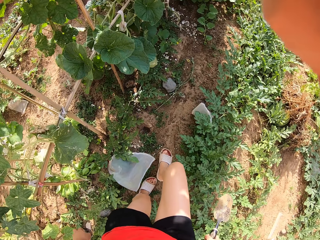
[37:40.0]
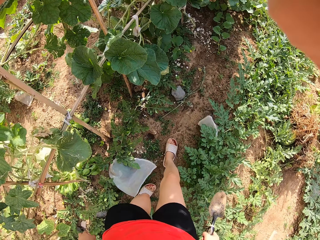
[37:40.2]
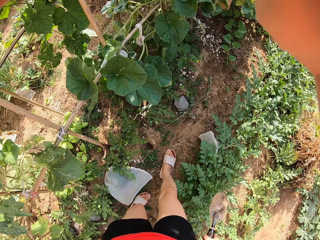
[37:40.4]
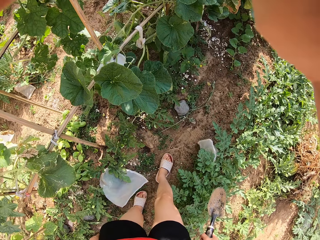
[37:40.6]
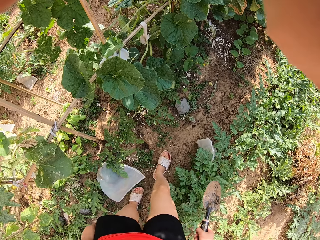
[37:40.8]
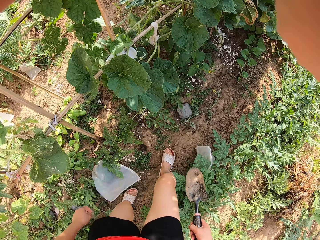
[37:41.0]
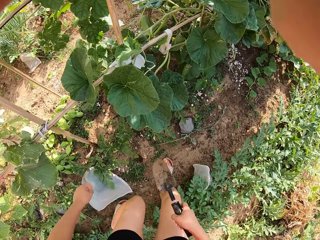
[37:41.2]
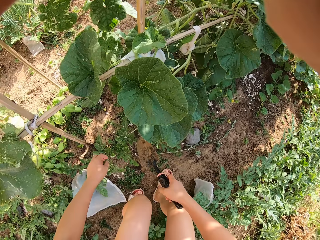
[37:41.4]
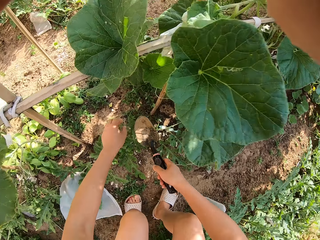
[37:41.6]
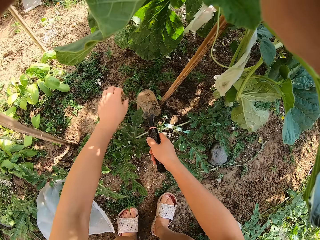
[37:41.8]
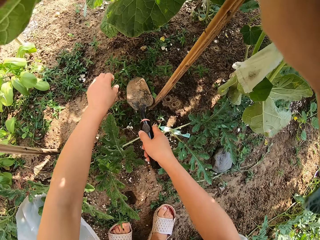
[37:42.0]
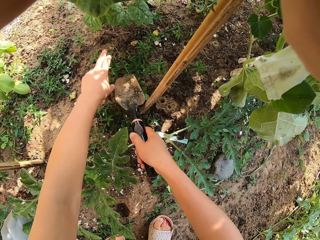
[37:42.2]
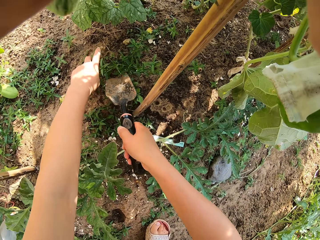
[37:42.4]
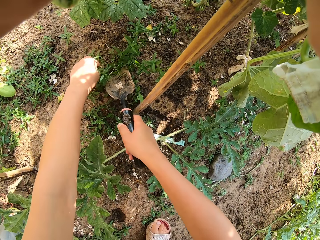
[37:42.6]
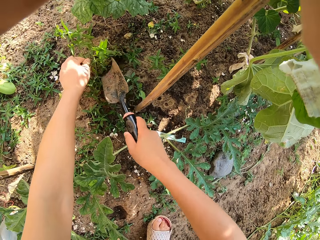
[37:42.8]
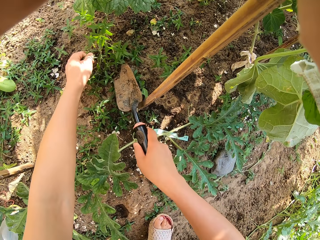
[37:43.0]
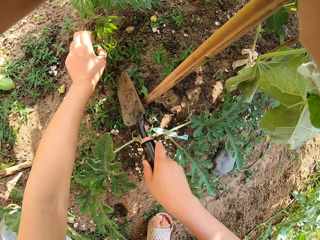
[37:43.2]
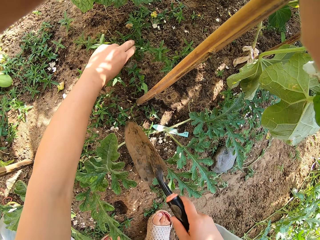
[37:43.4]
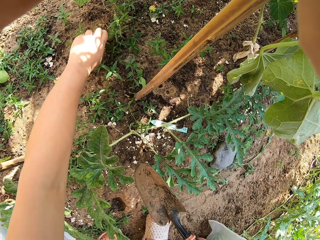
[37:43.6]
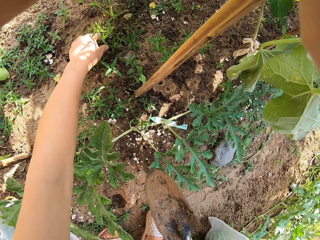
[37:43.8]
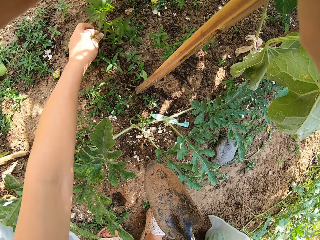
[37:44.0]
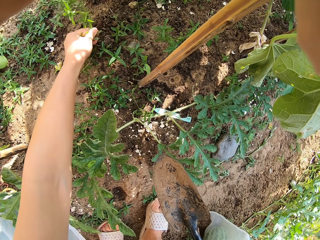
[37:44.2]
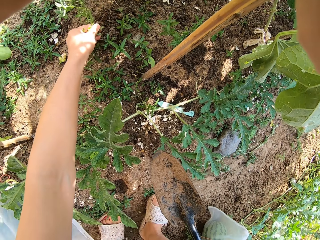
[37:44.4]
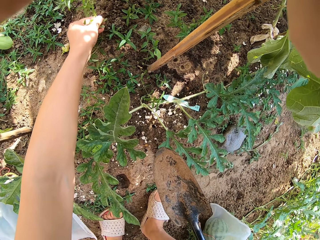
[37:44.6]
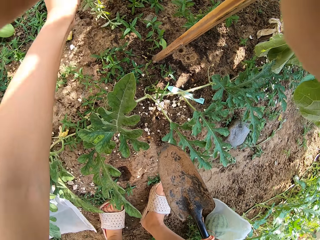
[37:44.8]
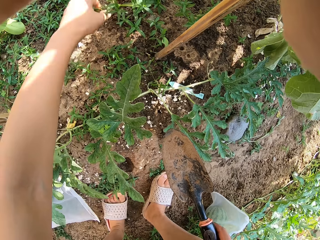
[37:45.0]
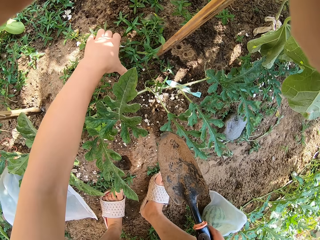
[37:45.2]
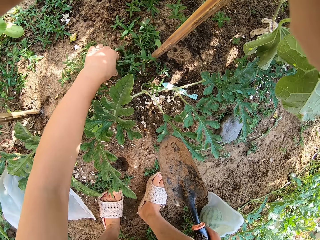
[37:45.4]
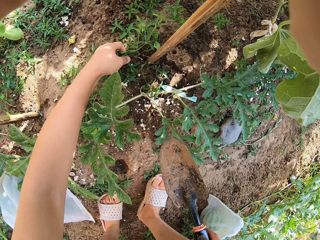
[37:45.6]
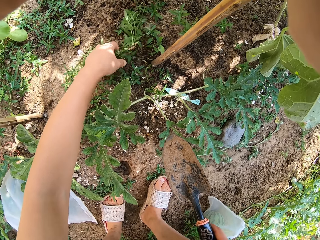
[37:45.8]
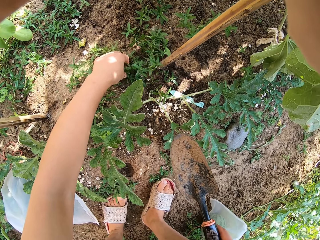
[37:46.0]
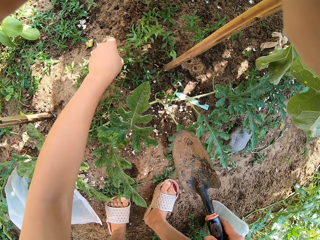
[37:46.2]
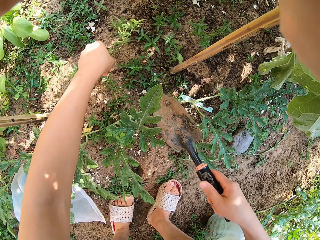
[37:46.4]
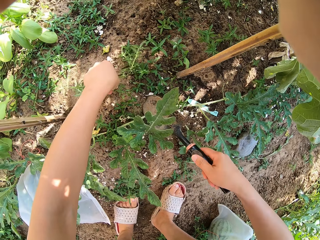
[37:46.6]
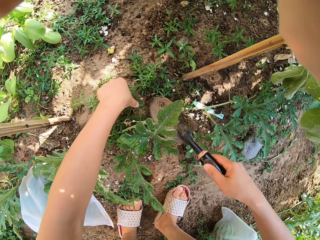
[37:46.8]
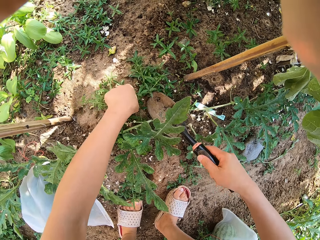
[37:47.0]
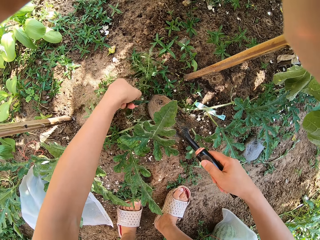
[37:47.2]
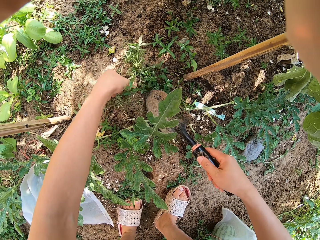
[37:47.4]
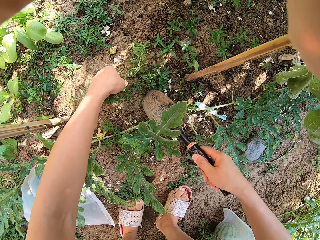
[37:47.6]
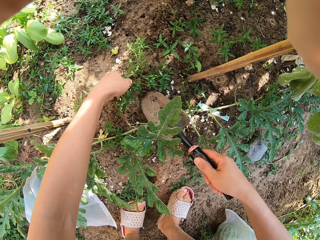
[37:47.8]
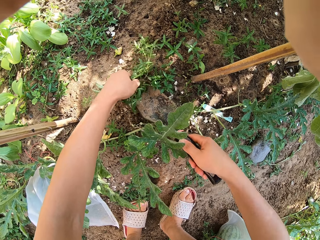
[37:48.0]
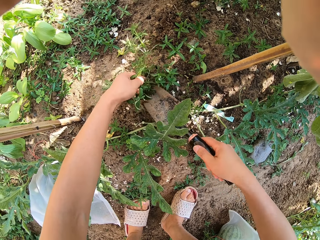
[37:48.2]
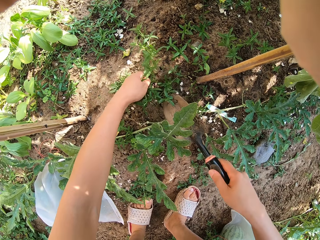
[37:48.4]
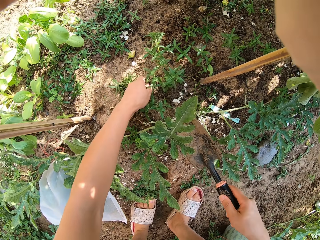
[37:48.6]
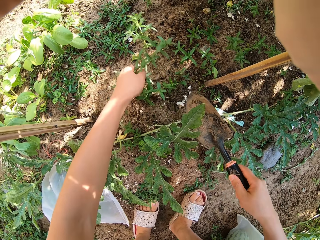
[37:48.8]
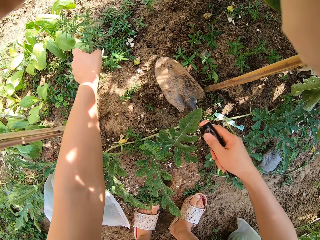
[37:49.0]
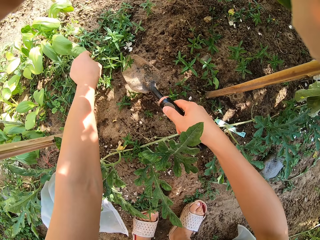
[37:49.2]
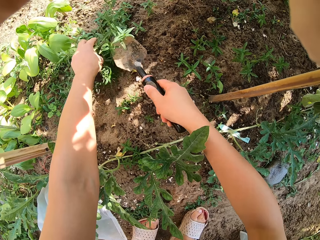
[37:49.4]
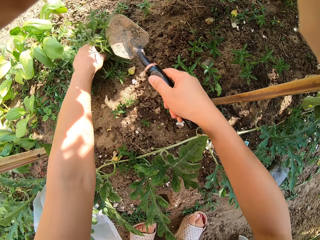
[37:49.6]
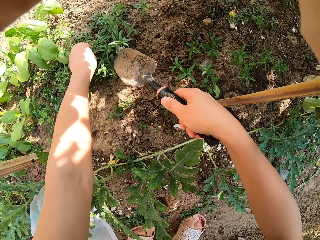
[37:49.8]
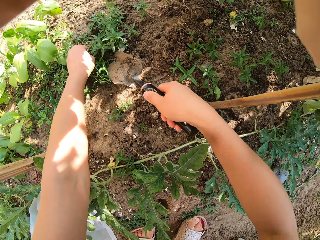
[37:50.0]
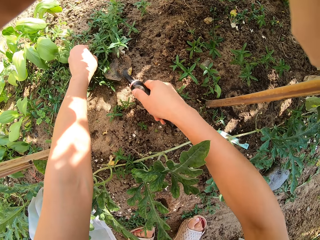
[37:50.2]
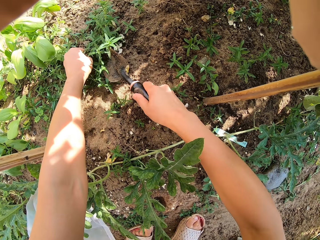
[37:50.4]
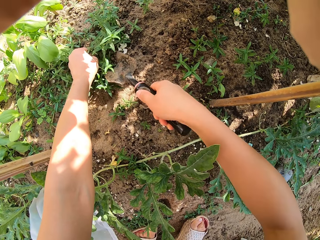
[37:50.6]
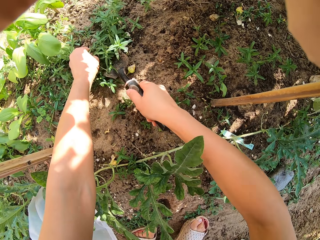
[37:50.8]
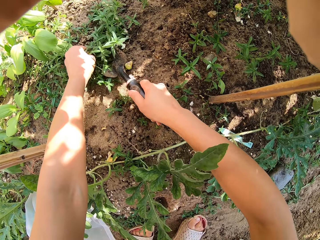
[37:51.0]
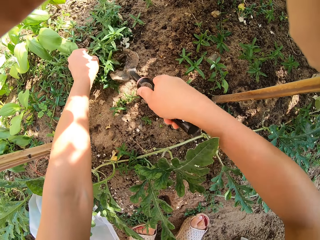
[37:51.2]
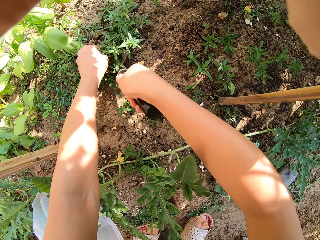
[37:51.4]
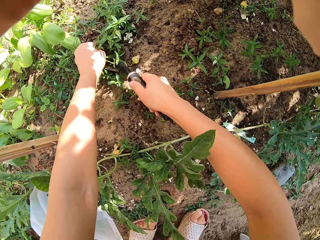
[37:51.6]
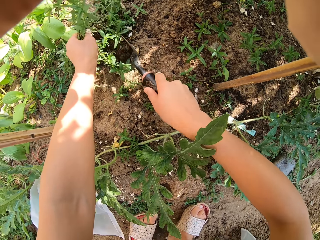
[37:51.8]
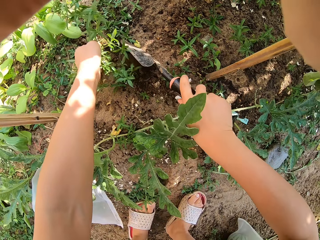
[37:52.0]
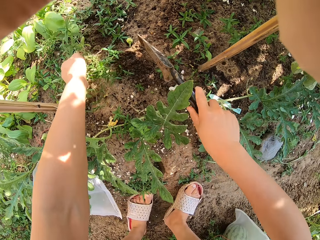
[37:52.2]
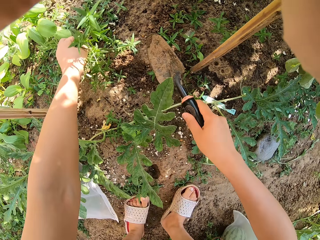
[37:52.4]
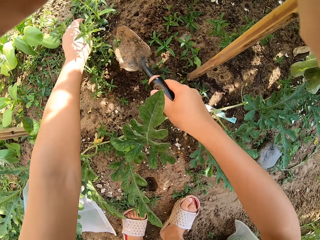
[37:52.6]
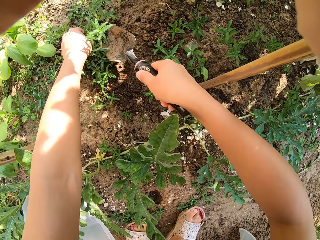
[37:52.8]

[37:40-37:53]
The camera wearer adjusts a plant with a hand shovel. They uproot the weeds. They dig with the hand shovel.

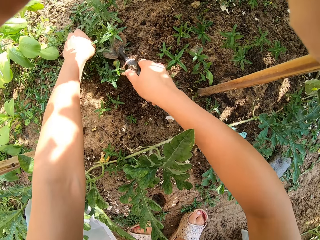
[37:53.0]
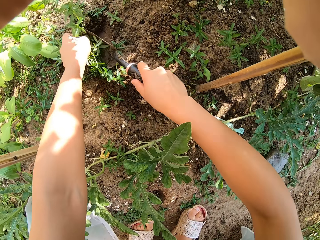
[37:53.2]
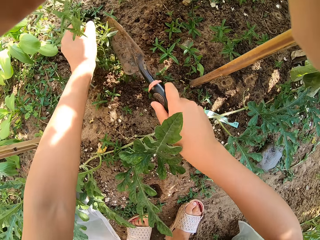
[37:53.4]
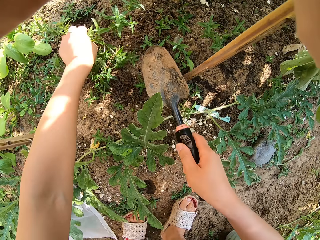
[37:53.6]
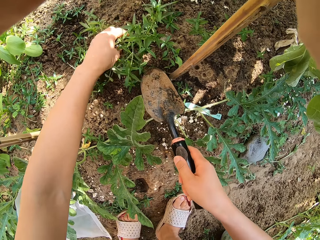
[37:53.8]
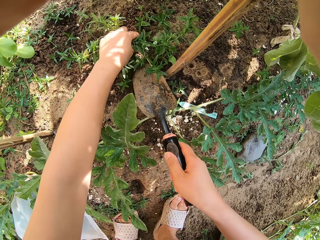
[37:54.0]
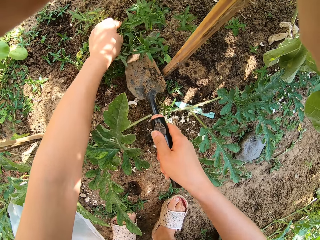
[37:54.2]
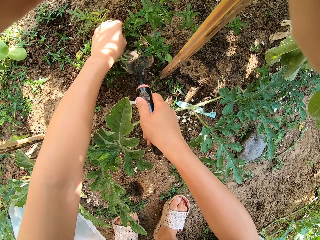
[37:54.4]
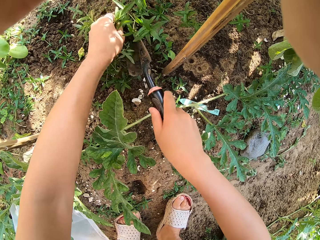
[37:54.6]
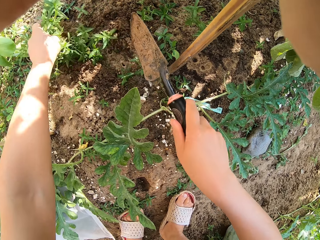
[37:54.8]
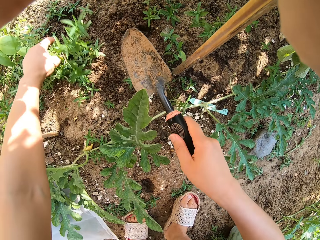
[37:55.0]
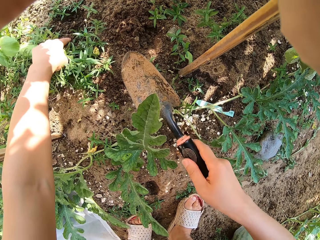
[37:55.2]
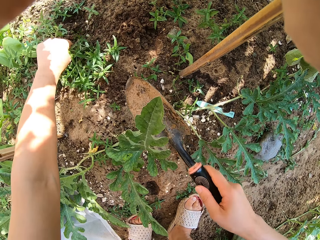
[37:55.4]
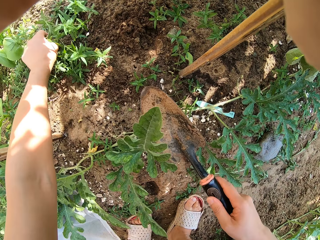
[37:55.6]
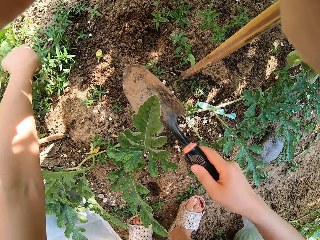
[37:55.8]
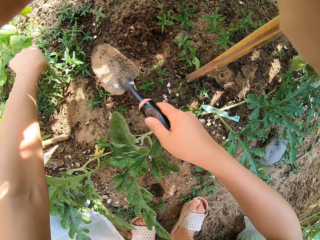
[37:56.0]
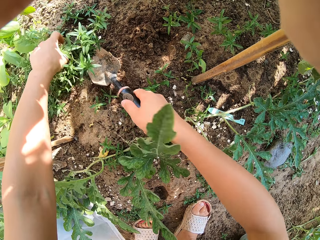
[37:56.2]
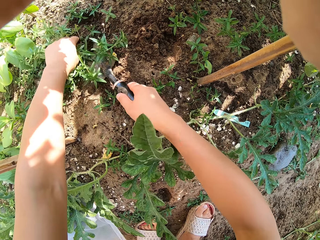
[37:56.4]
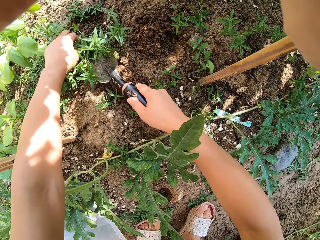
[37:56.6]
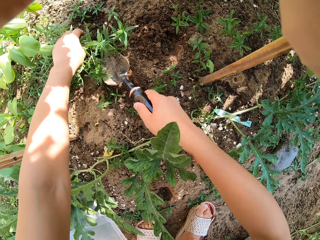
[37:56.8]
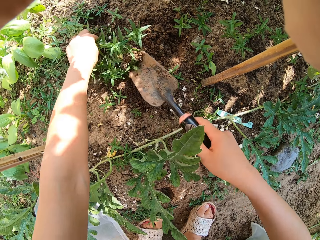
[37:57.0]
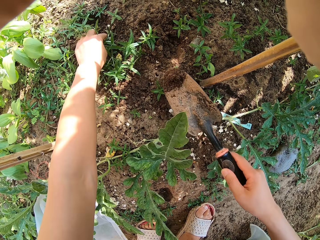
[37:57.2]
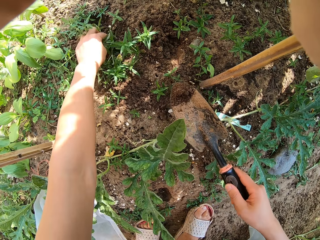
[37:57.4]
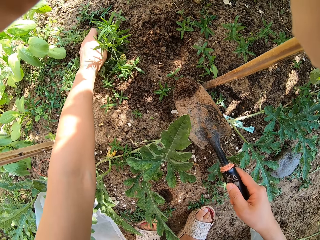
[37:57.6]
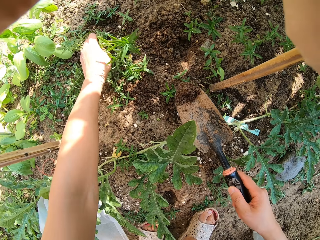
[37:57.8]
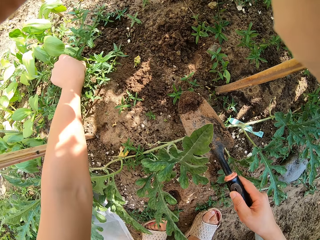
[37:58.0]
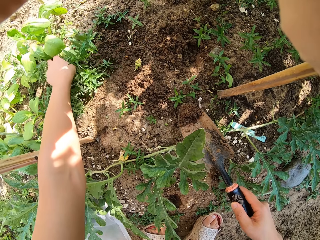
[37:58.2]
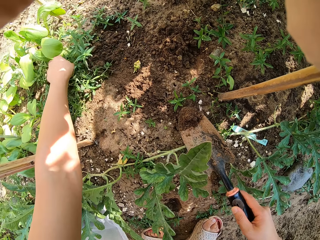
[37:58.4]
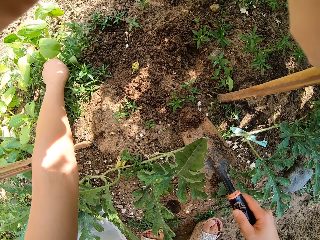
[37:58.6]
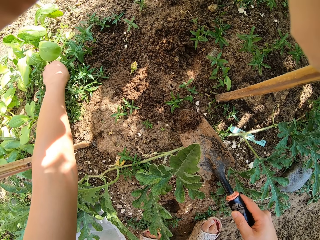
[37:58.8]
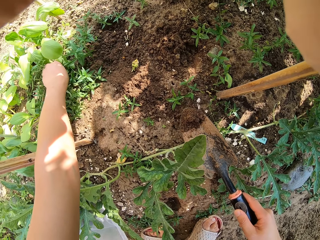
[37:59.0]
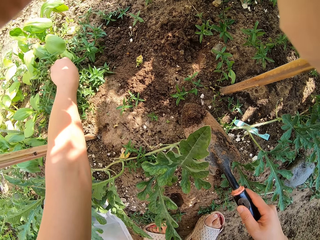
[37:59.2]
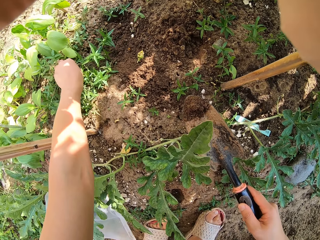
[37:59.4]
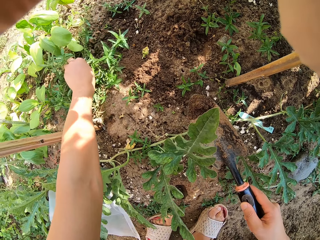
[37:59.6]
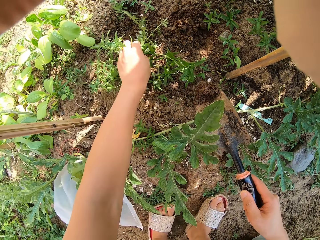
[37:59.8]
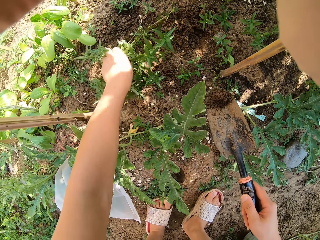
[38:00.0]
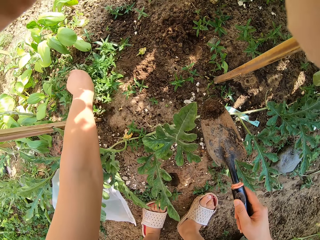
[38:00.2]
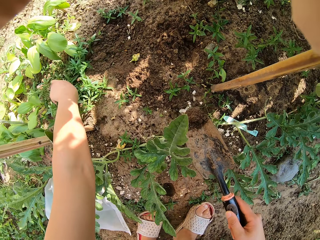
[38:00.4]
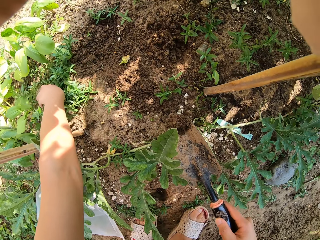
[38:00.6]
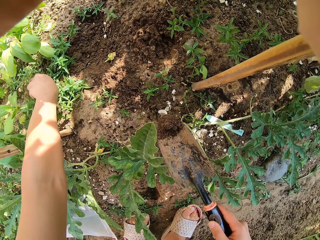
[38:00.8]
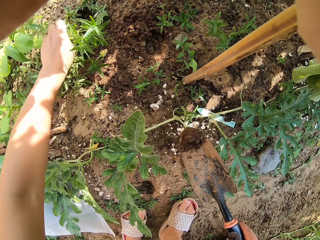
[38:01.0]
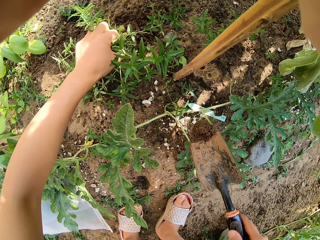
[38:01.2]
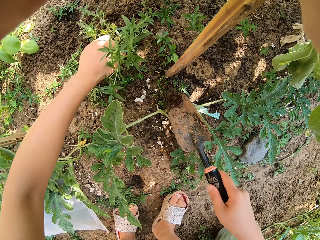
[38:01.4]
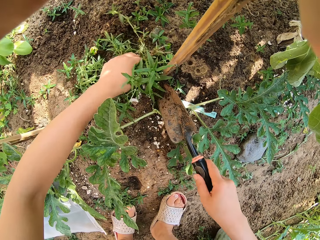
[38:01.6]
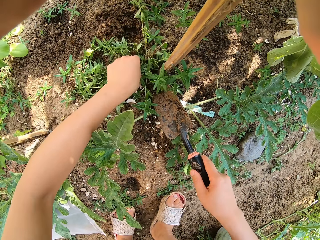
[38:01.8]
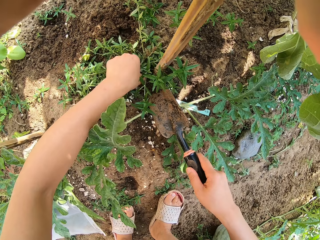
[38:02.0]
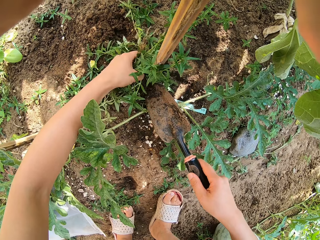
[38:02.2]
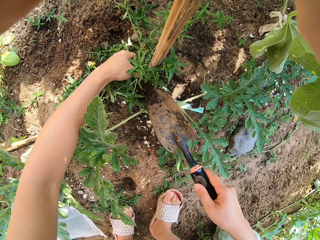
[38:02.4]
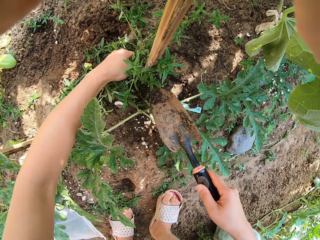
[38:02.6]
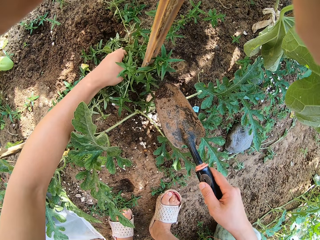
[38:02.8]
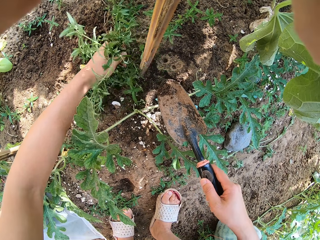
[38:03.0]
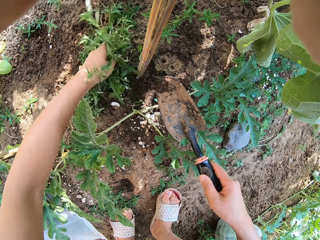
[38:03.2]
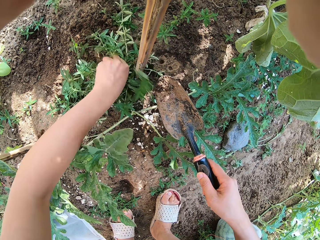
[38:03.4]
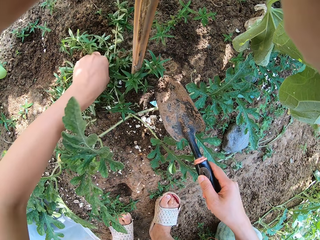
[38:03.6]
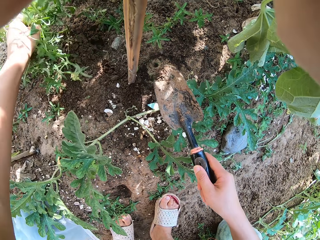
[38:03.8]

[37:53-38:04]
The camera wearer uproots plants.
